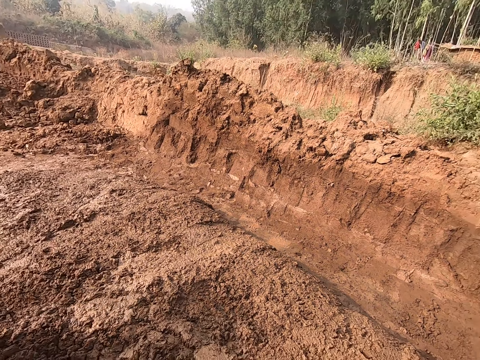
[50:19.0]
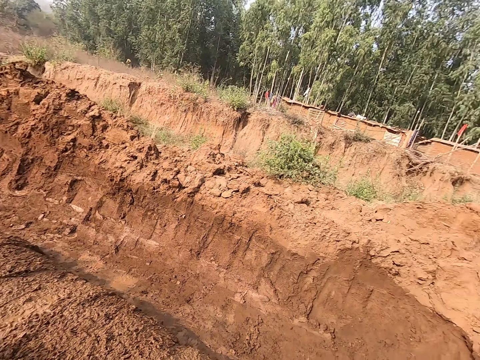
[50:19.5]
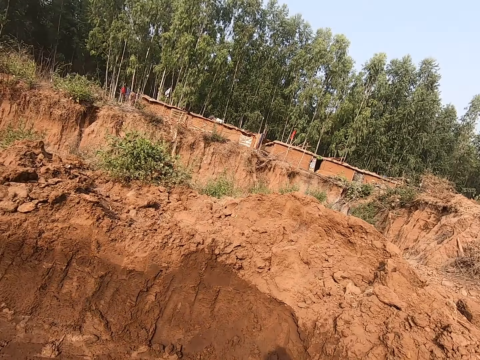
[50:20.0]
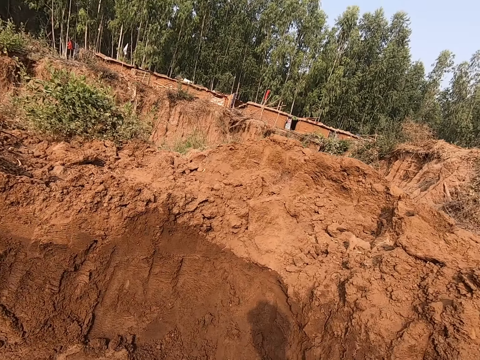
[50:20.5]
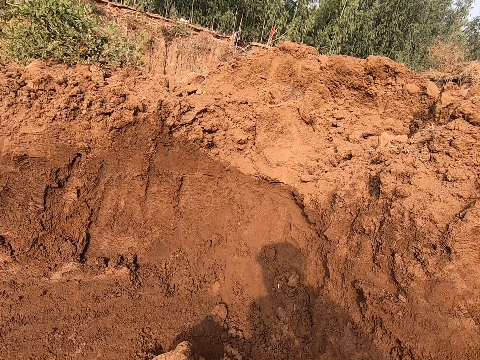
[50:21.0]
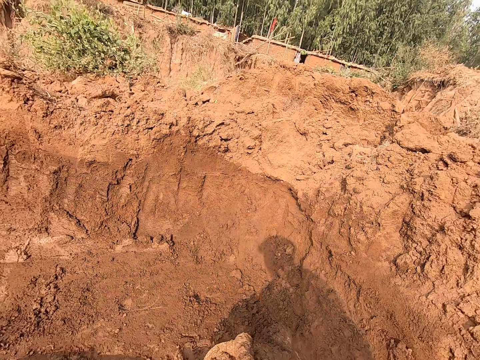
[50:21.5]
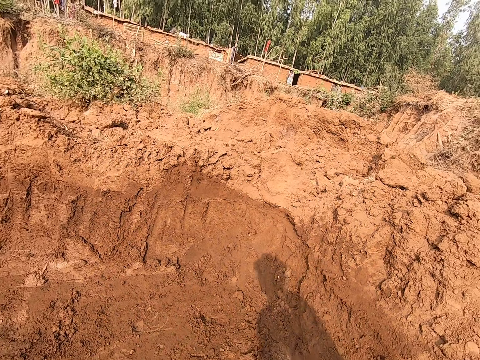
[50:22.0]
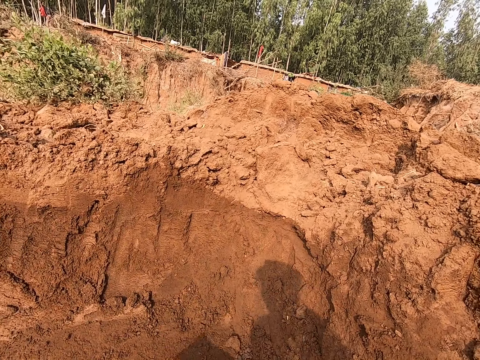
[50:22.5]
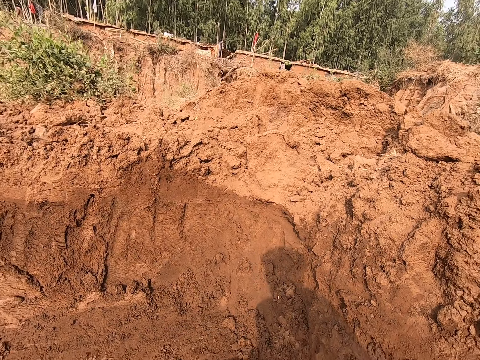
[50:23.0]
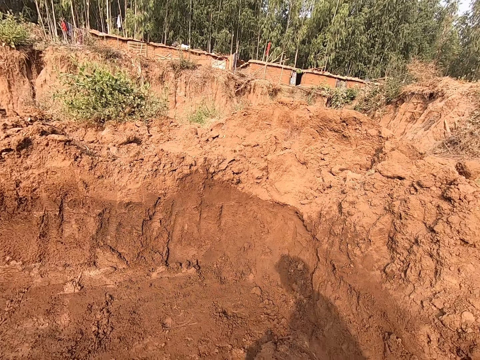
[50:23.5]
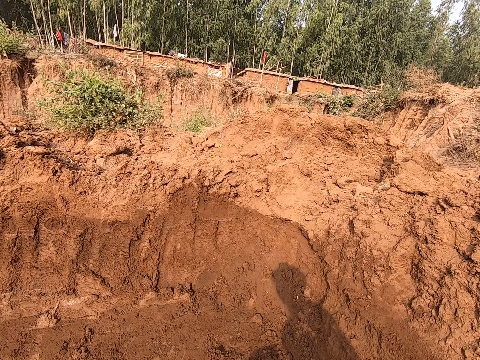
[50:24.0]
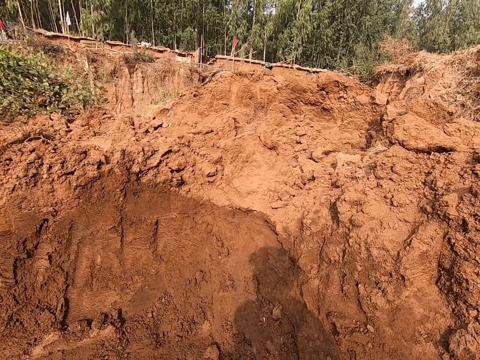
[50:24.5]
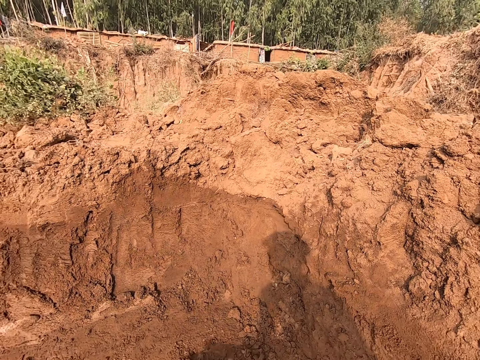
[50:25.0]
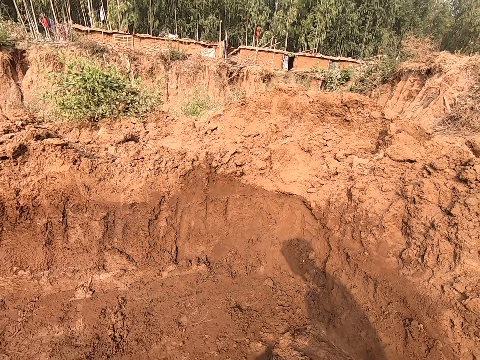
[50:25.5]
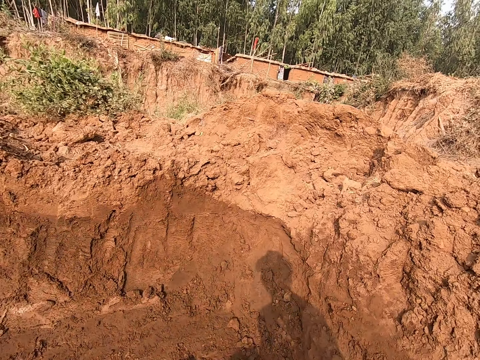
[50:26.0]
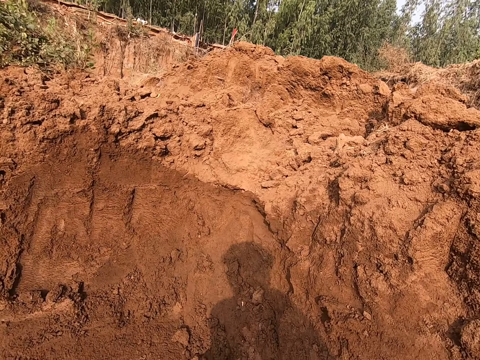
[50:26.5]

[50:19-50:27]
The camera wearer packs sand on the ground with a hoe in both hands.

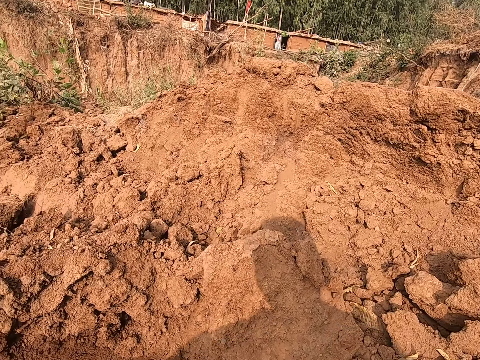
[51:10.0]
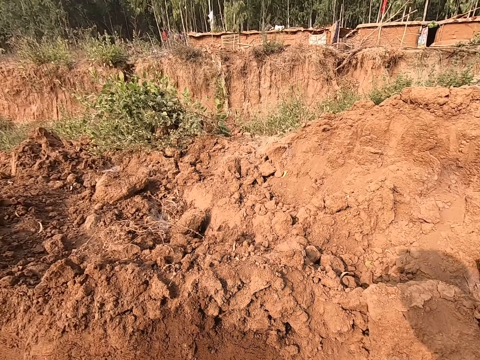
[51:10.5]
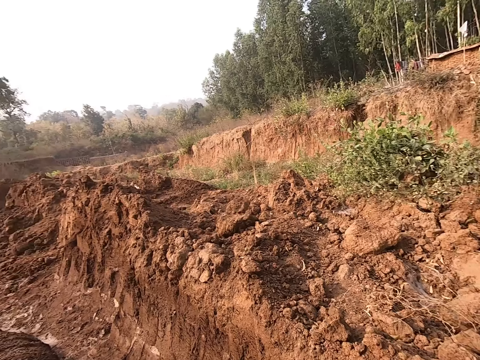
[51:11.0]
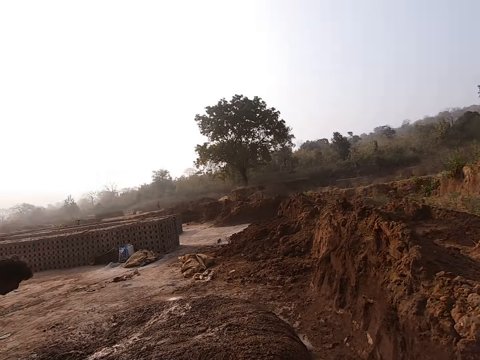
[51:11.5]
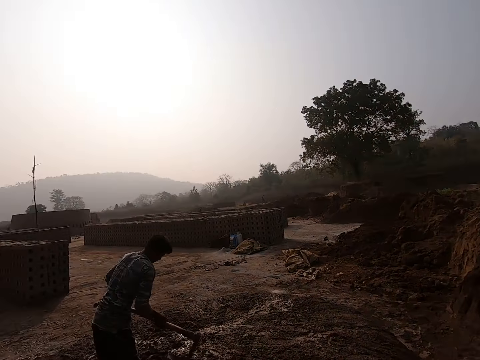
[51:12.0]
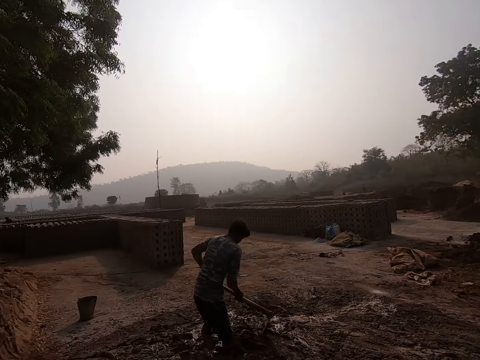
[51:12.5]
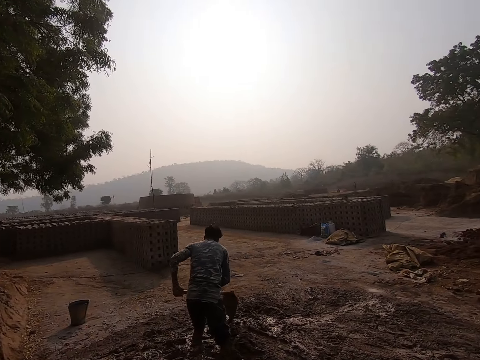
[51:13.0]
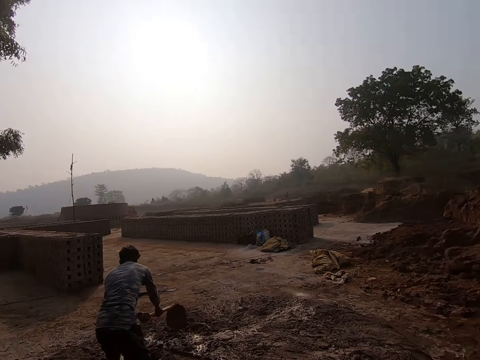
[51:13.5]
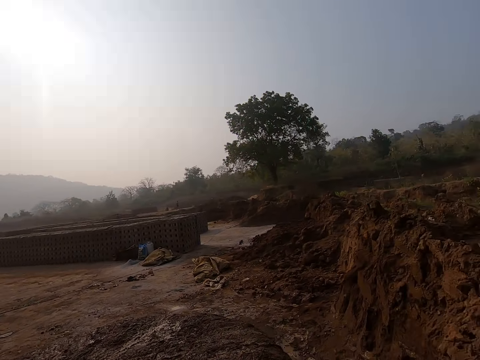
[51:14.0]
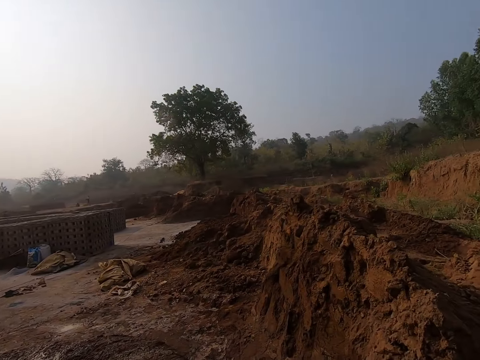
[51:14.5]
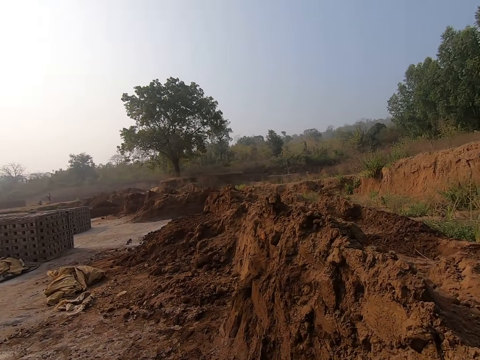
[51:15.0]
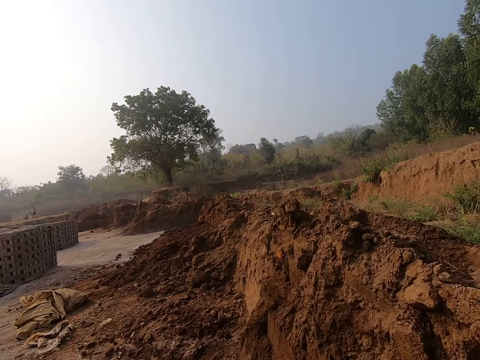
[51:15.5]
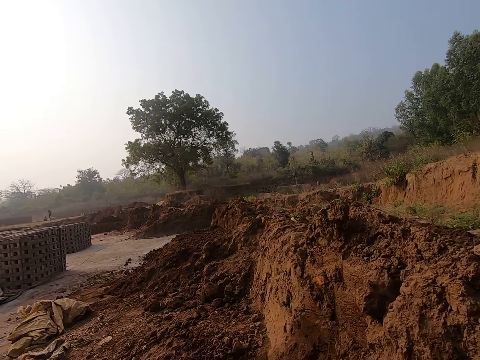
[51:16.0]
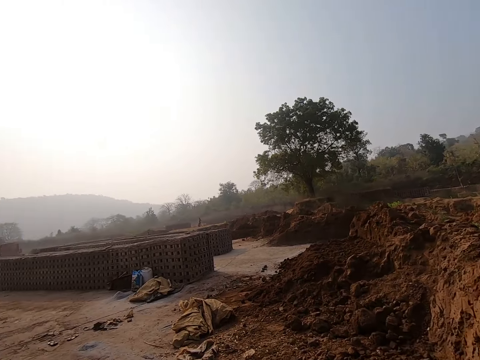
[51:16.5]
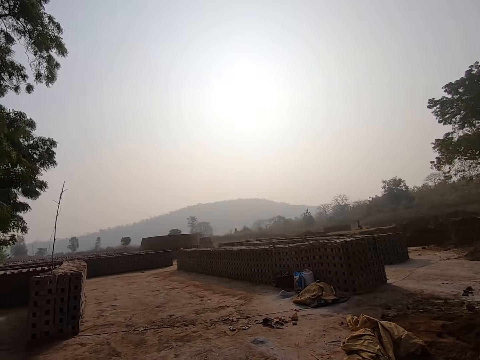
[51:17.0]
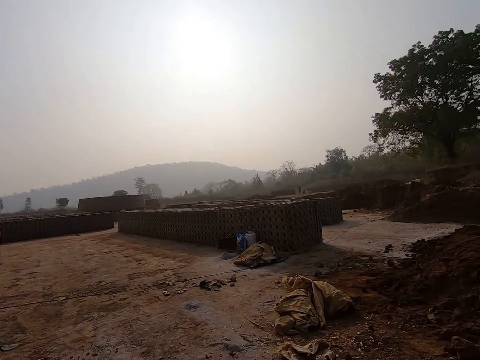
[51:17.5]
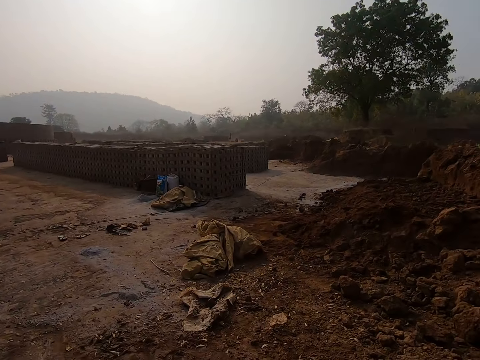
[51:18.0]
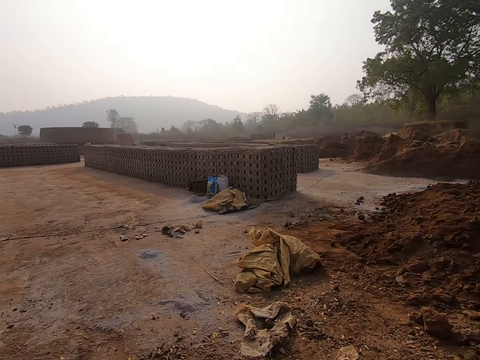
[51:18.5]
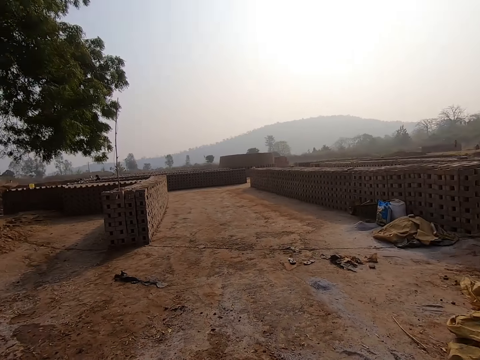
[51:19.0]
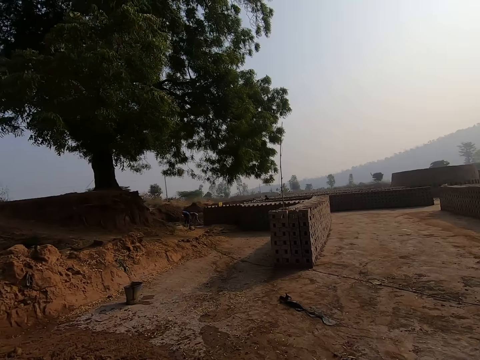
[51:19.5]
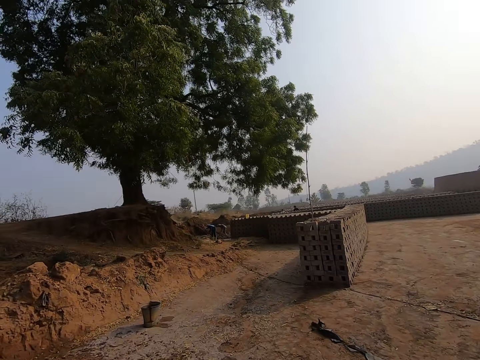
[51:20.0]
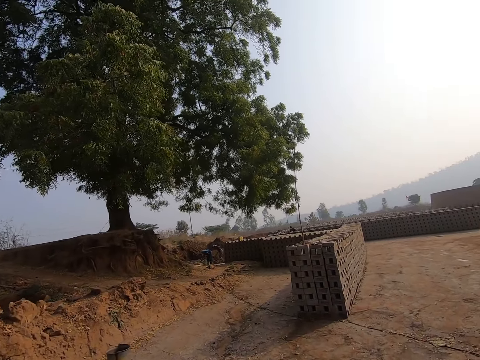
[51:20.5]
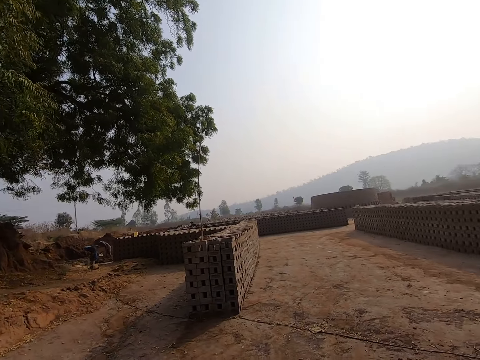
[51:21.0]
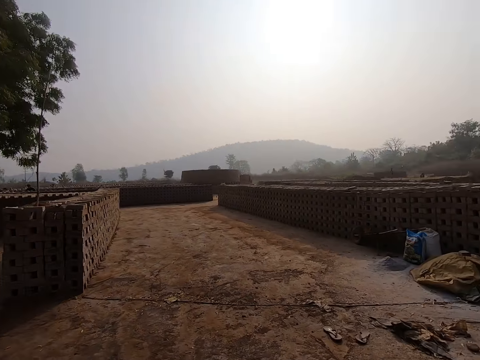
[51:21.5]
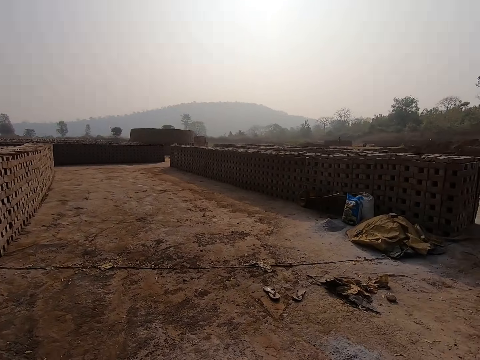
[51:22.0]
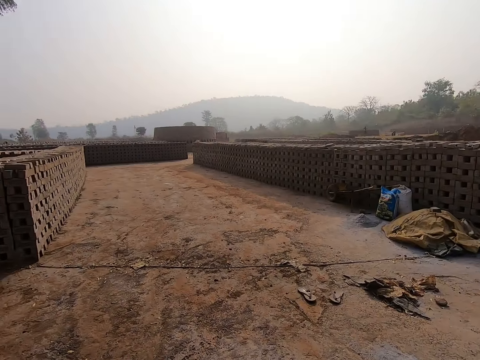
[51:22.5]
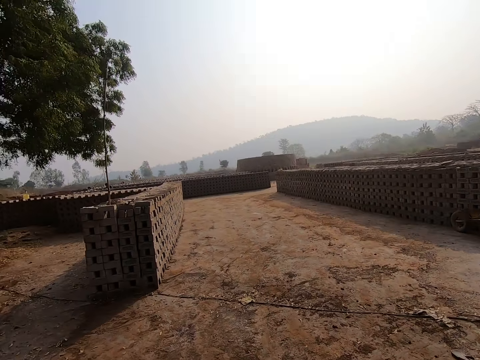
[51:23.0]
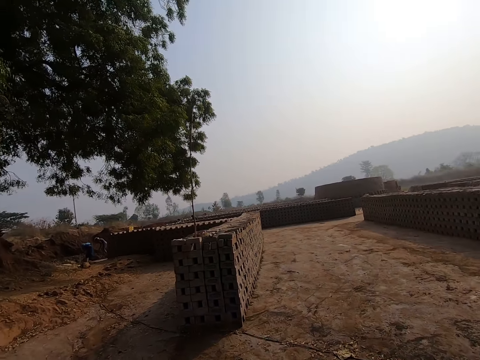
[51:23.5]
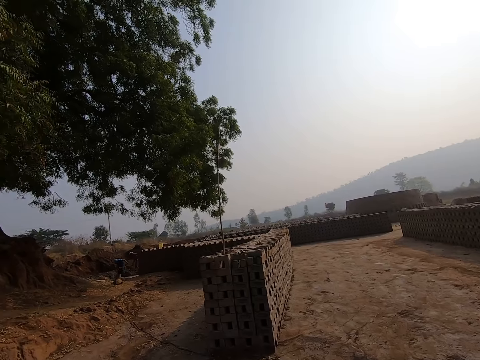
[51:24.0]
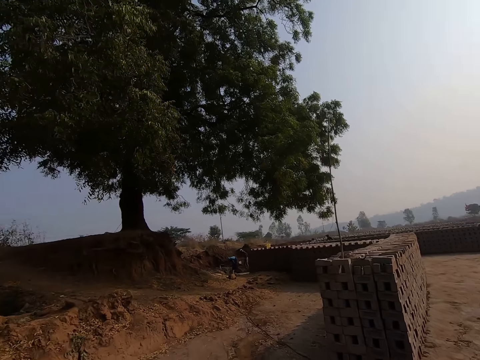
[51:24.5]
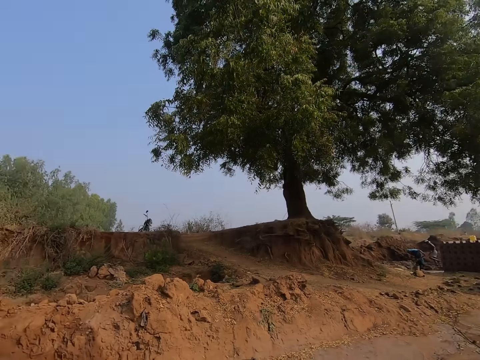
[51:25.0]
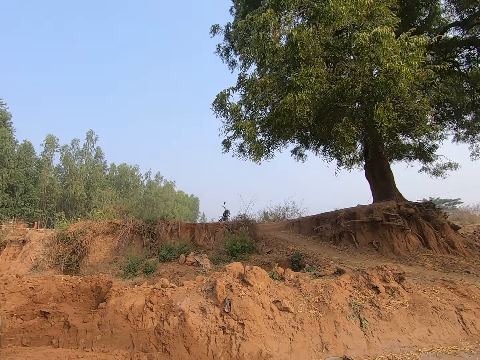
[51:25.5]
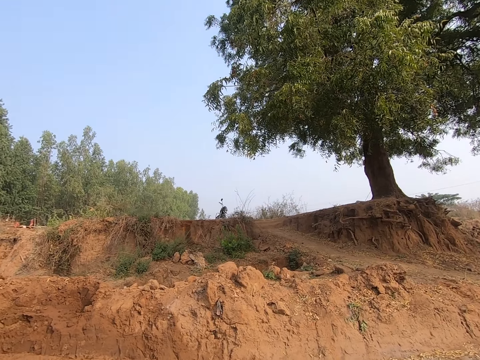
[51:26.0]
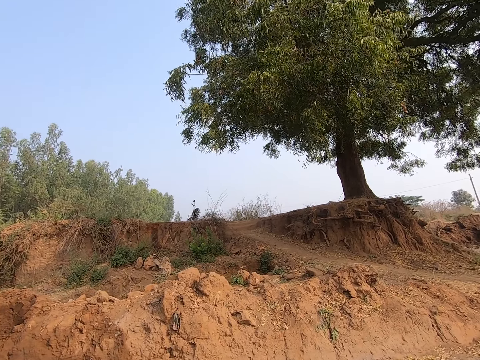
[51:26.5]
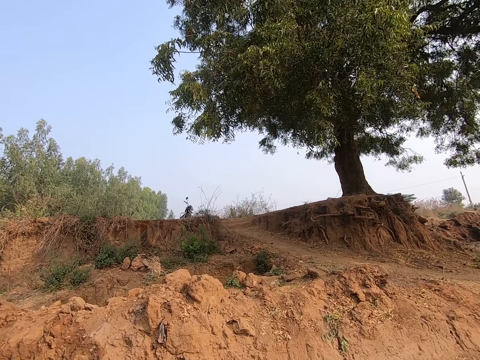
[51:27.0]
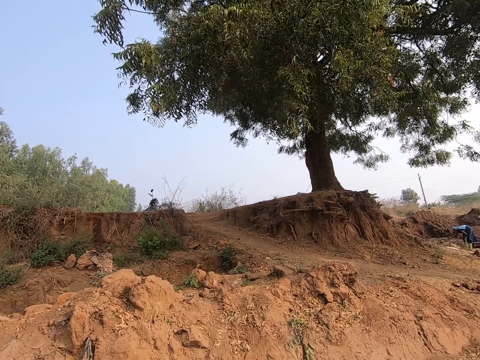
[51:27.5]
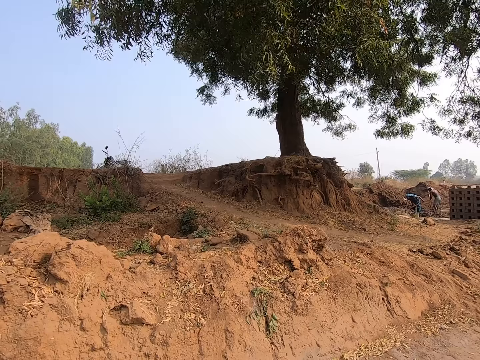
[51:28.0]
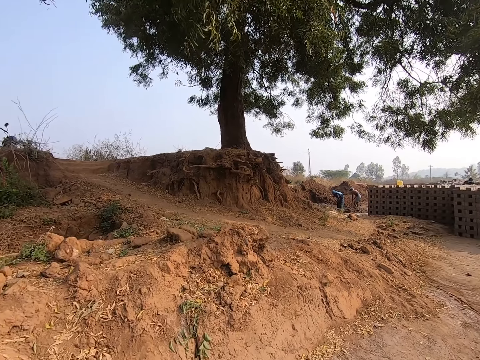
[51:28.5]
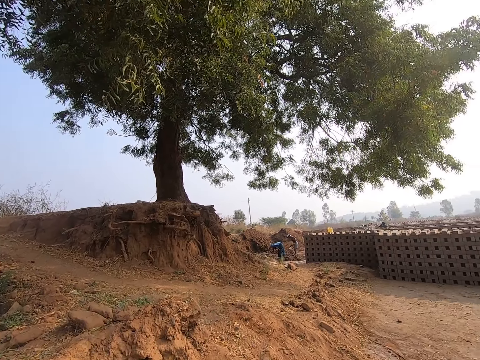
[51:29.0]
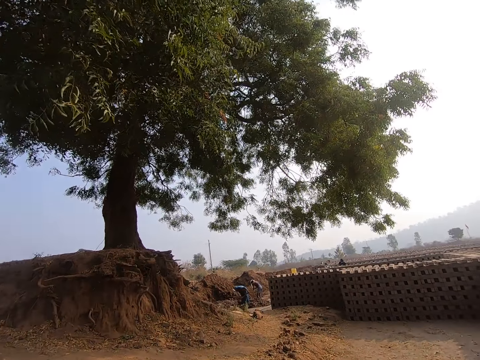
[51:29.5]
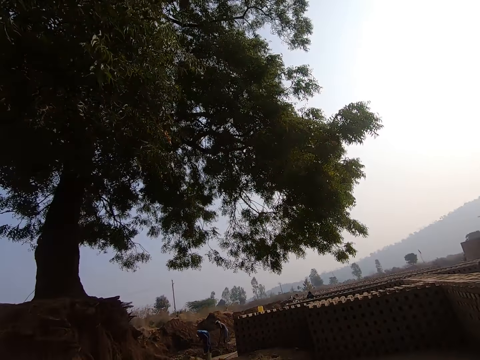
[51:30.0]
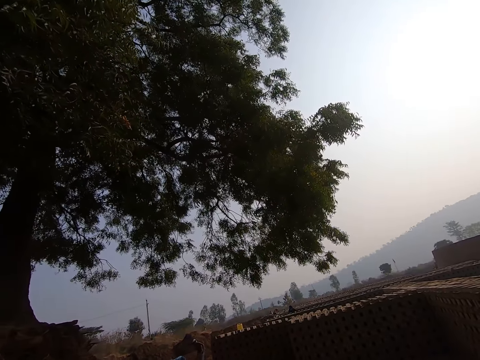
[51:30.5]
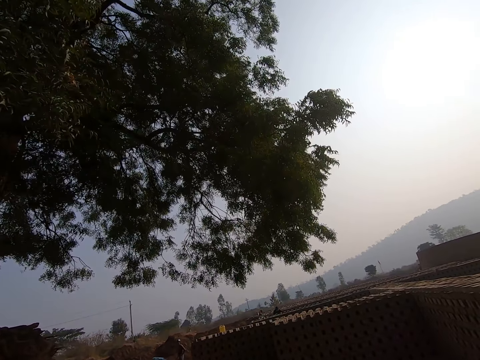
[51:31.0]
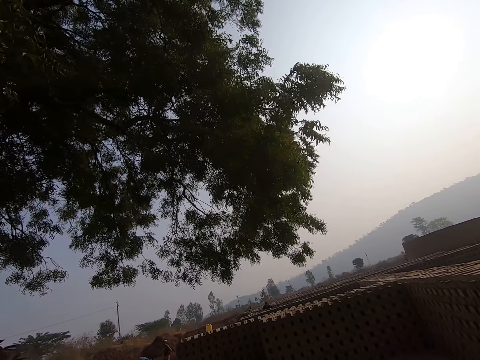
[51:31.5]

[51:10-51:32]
The man packs sand on the ground with a hoe in both hands. The camera wearer walks. They interact with the man. Another man packs sand with a hoe in both hands. Yet another man packs sand with a hoe in both hands. The camera wearer interacts with the second man and the third man.
